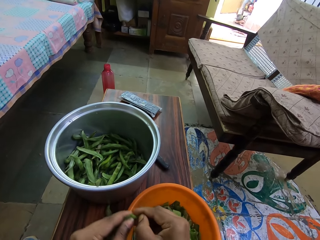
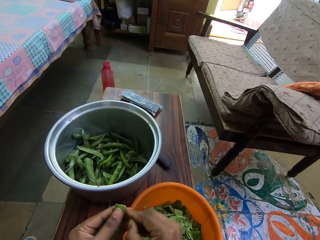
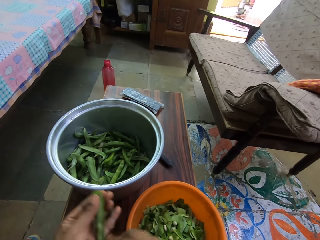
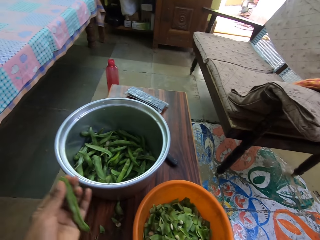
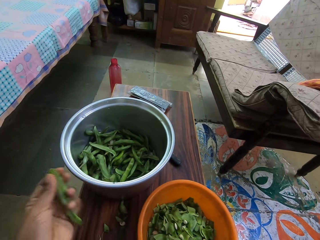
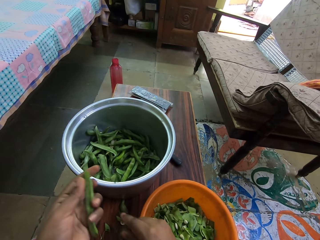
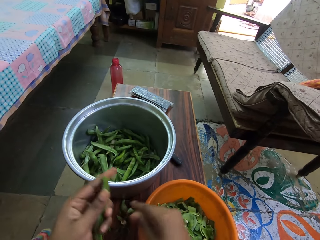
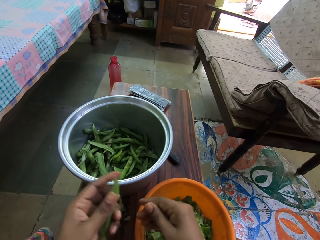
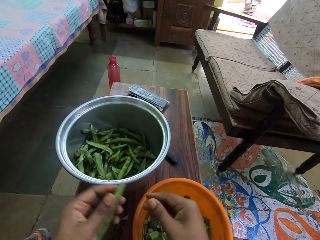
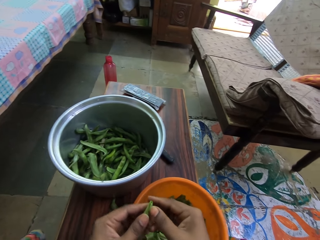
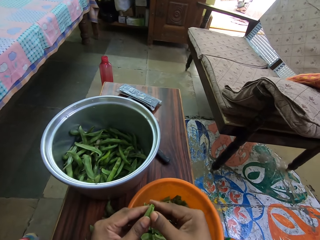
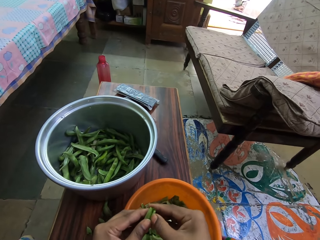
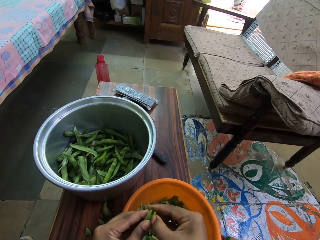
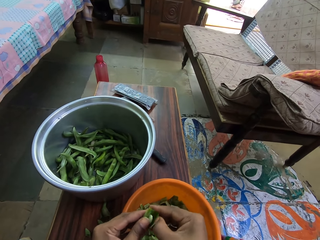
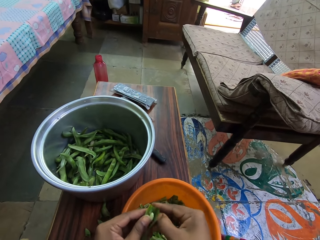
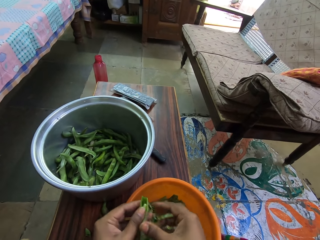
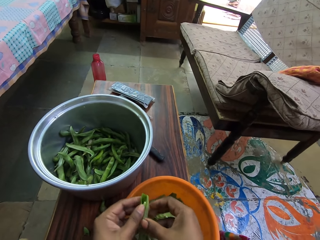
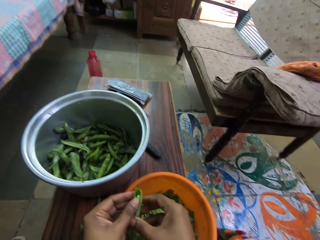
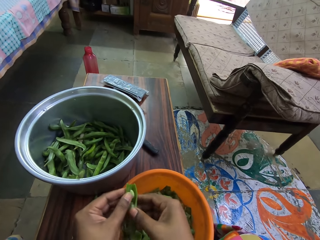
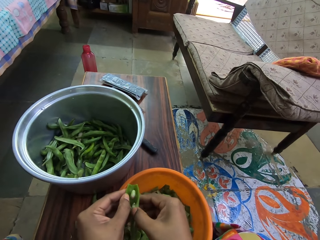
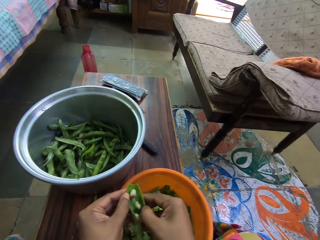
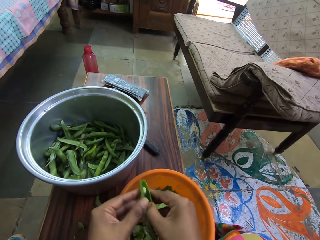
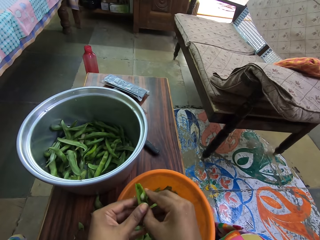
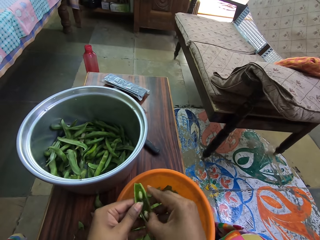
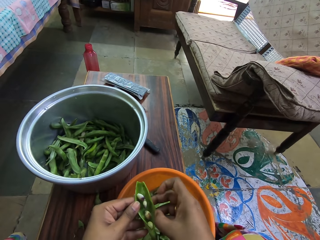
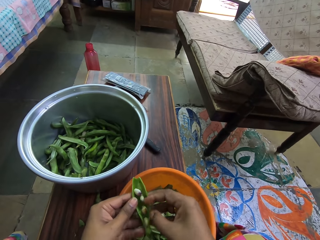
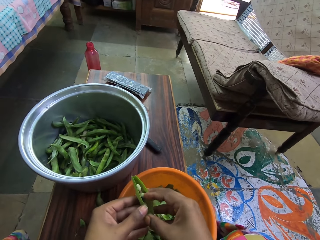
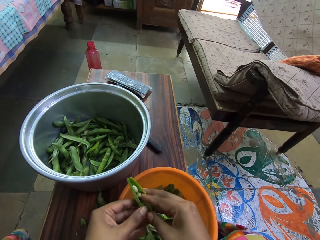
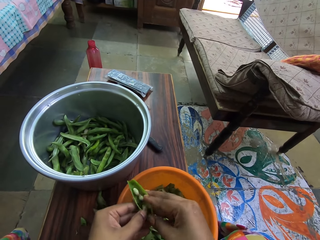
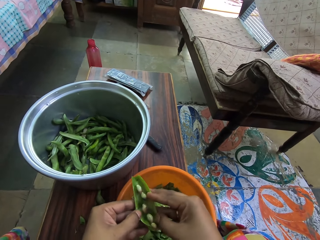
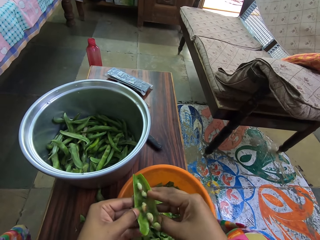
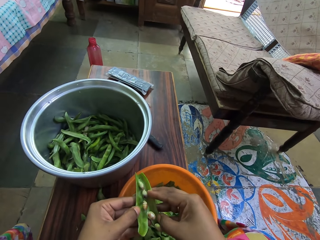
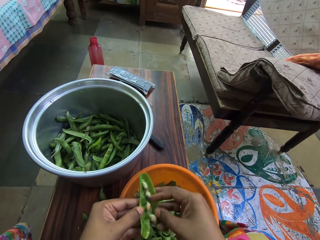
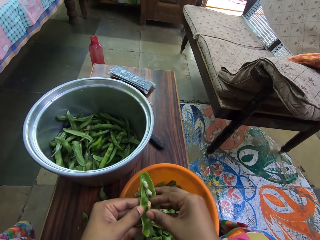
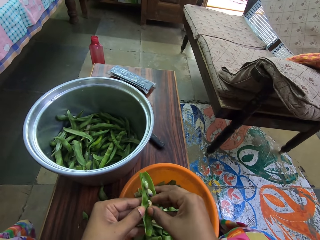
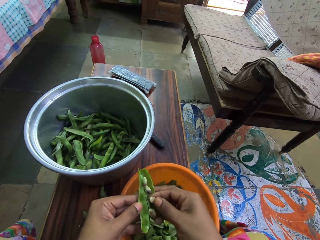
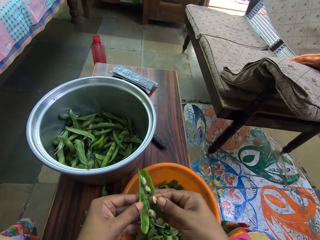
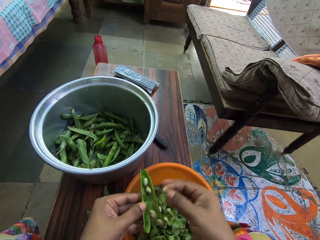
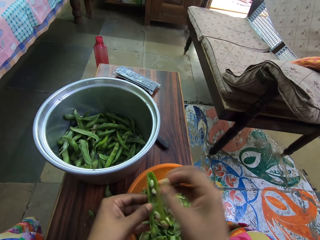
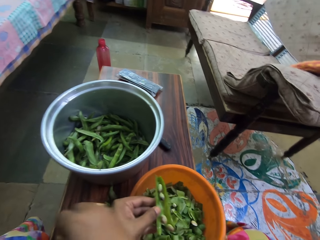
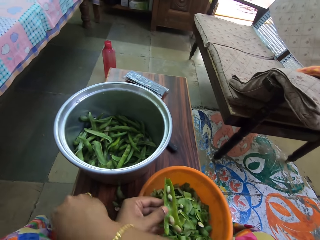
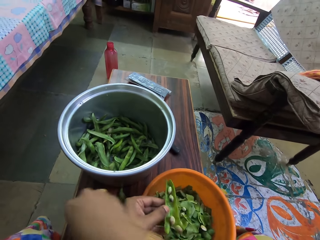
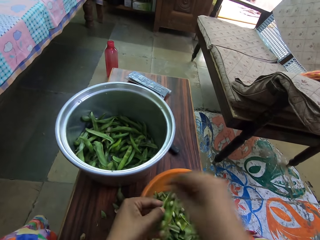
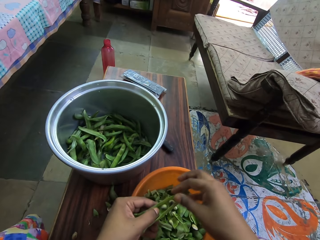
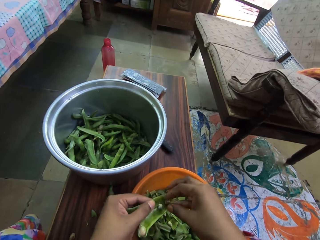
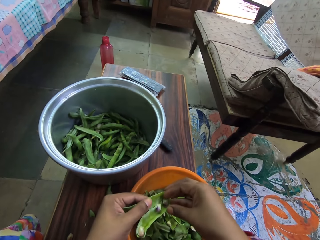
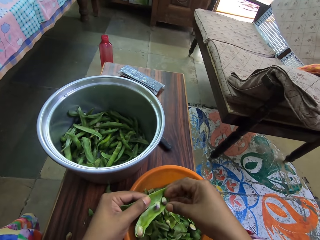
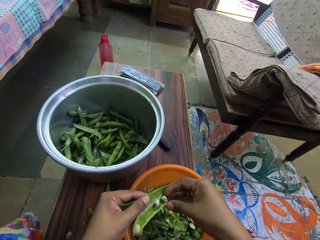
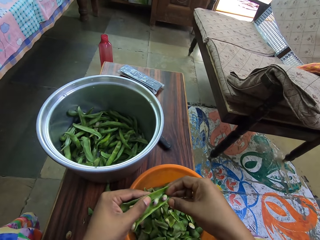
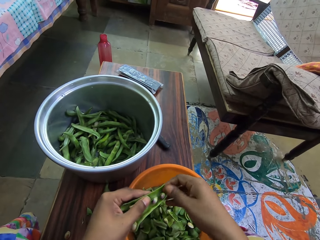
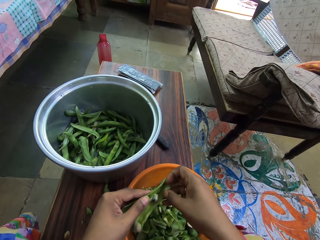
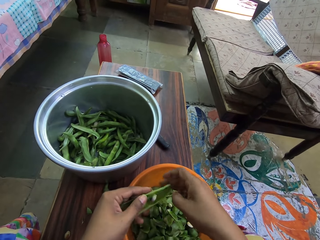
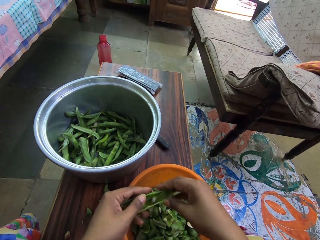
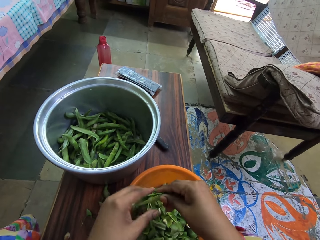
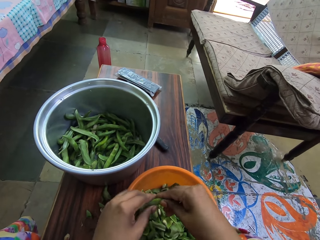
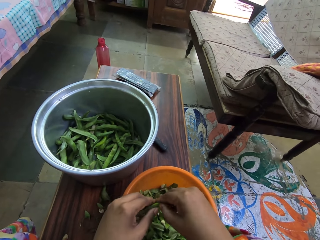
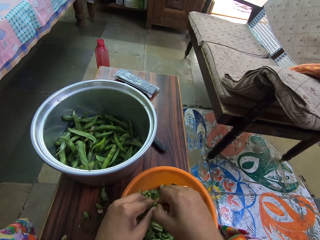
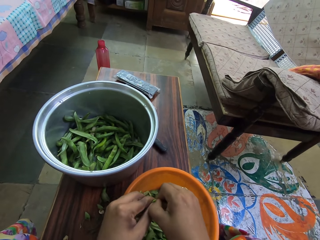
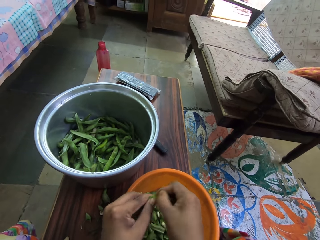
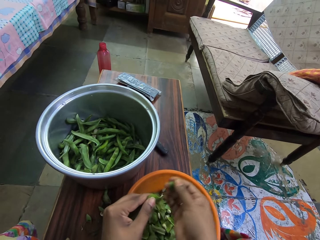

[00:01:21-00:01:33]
The camera wearer cuts a green peas pod. They put the peas plant pieces on the table. They peel the green peas pod. They remove the peas in the peas plant and place the peas on the table. They touch the green peas, take the green peas, and put the green peas in a basin. They cut the green peas pod.

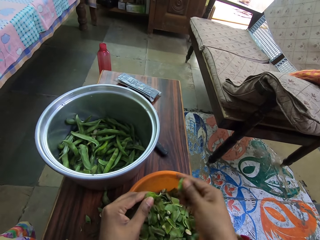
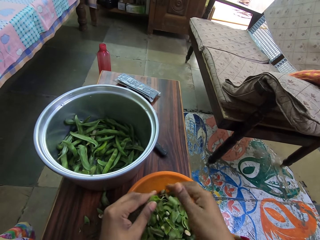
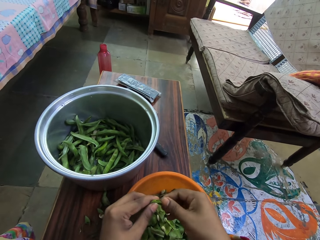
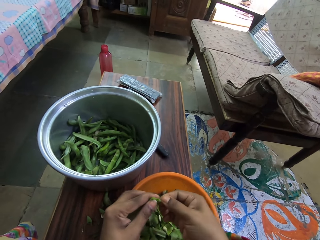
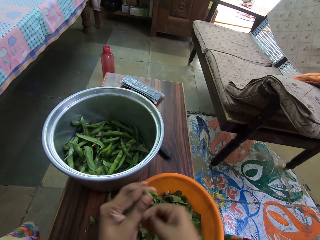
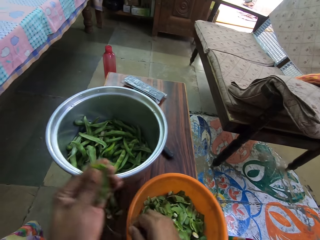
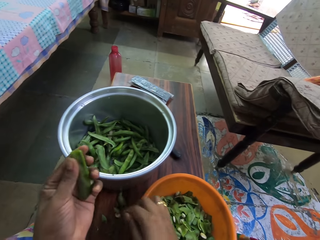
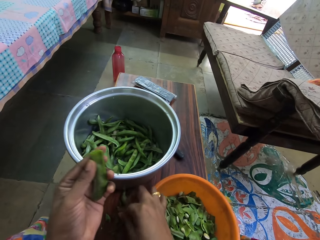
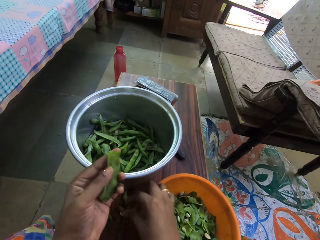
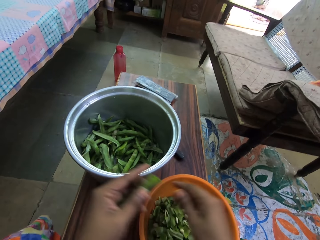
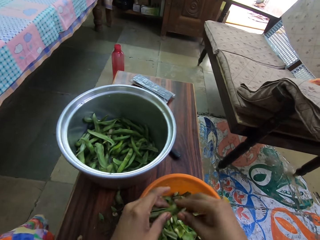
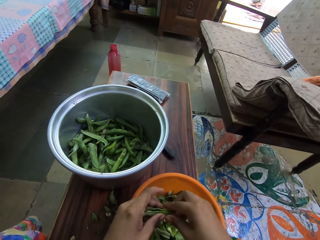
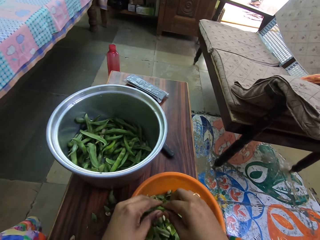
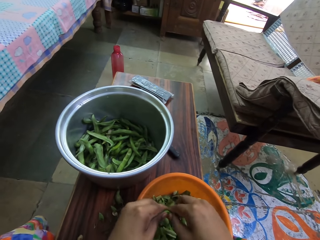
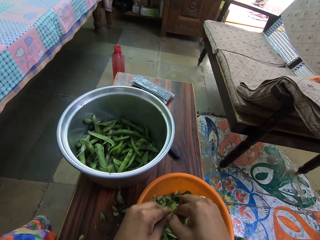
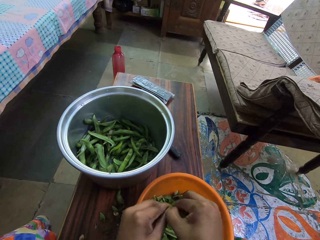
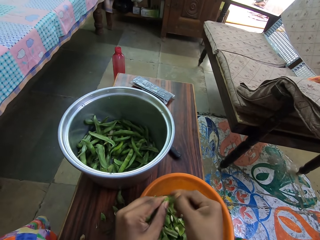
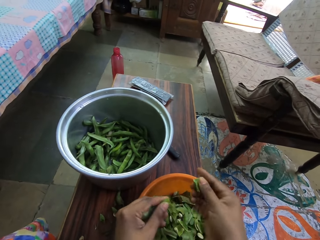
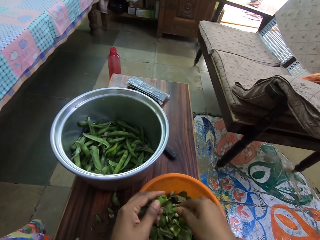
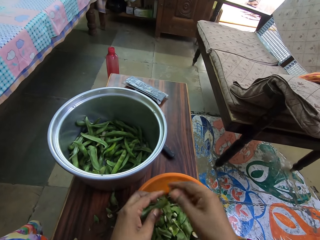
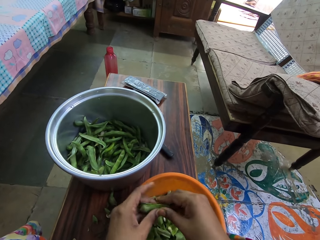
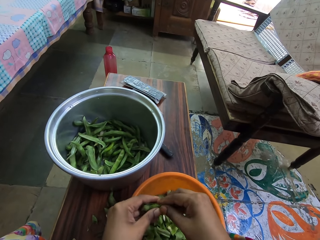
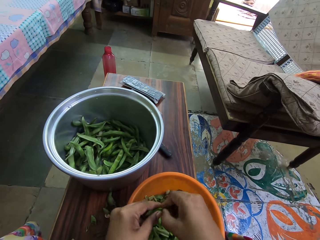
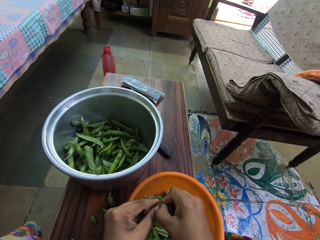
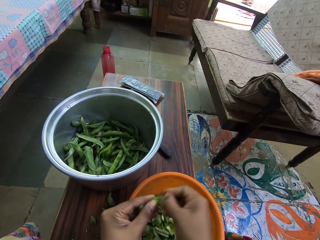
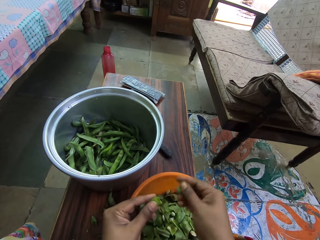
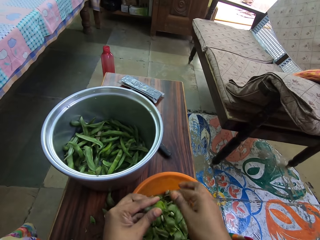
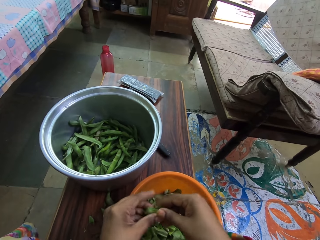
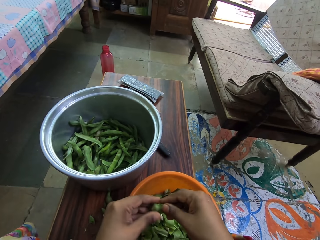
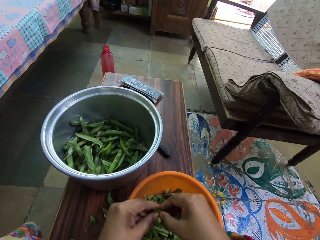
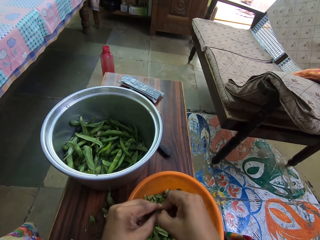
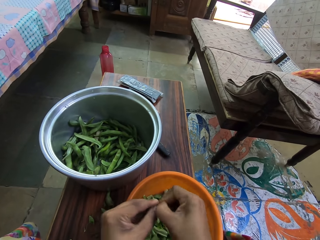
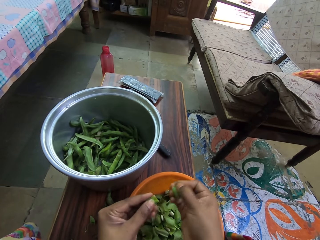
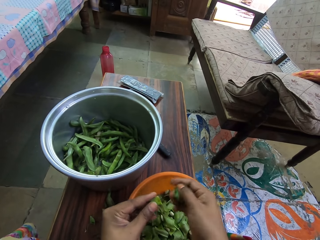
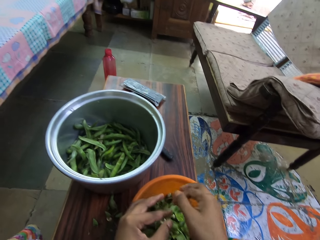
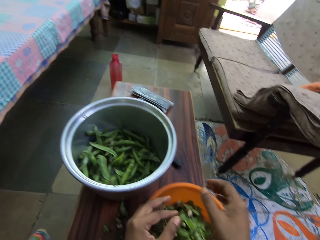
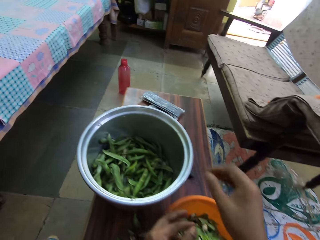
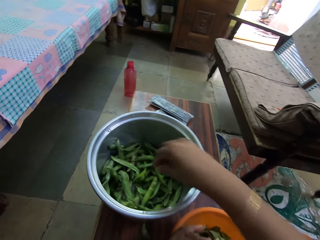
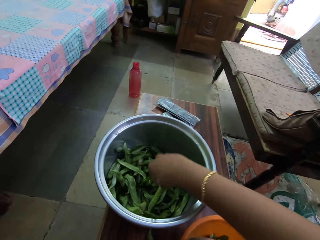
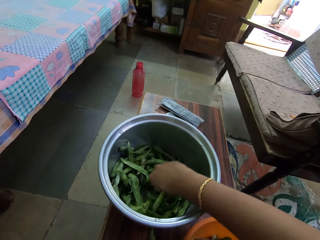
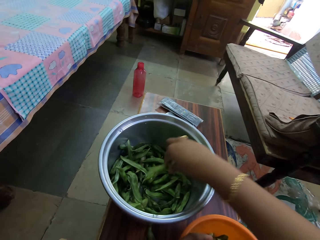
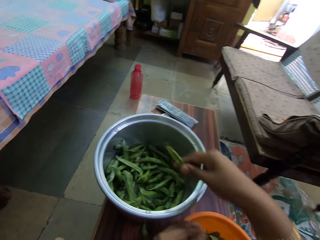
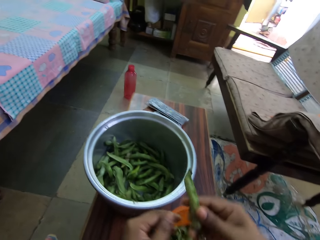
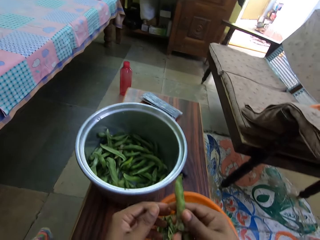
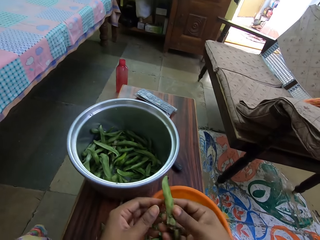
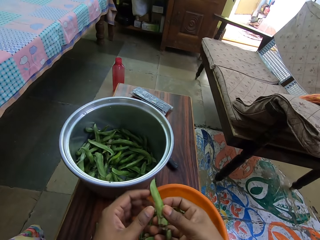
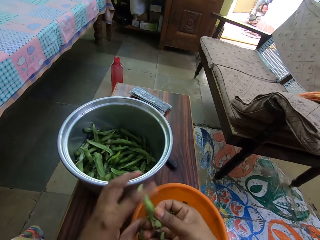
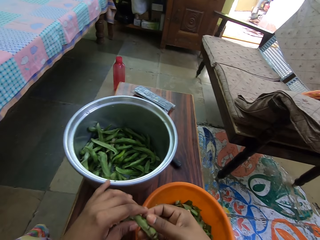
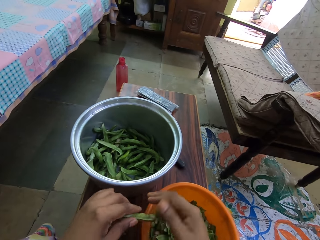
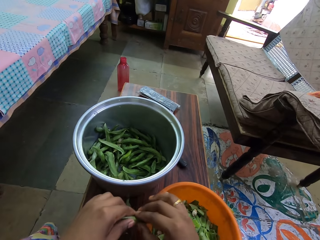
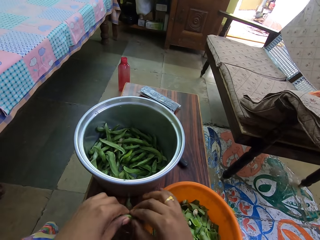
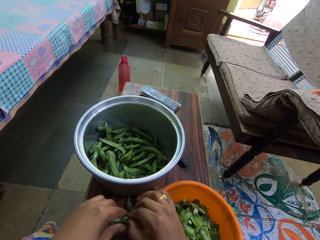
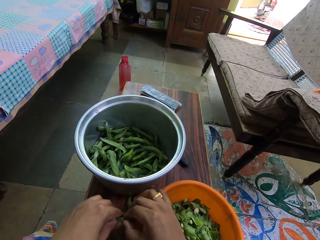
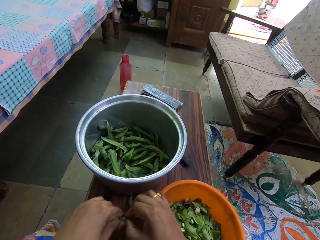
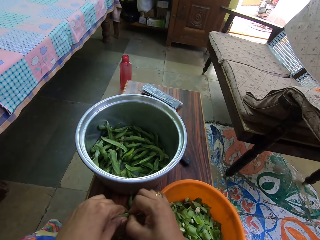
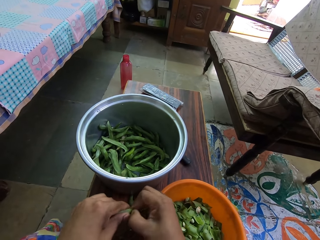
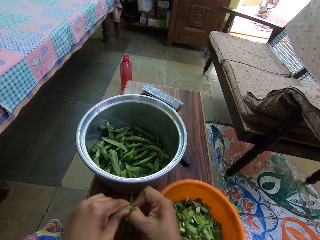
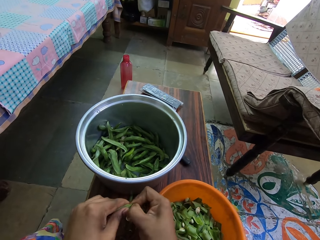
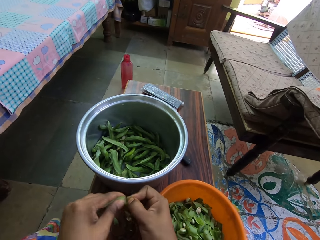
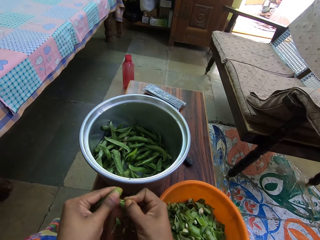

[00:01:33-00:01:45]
The camera wearer puts the green peas pod in a basin. They peel the green peas pod and put down the green peas pod. They cut the green peas pod and put the green peas pod in the basin. They cut the green peas pod and put the green peas pod in the basin. They cut the green peas pod and put the green peas pod in the basin. They put the green peas pod in the basin again. They pick the green peas in the basin. They shift the green peas to the left hand. They cut the green peas pod.
